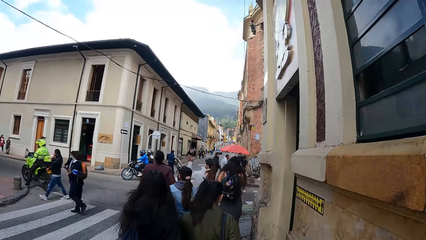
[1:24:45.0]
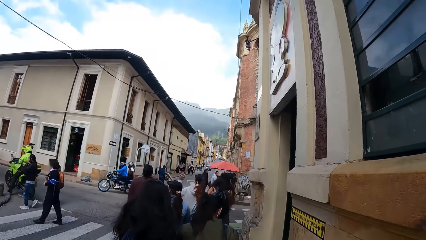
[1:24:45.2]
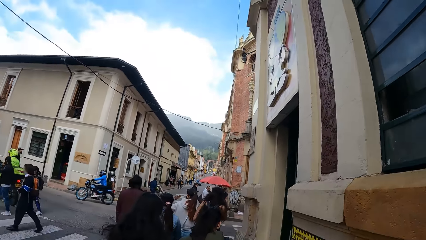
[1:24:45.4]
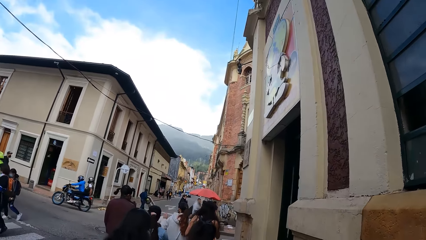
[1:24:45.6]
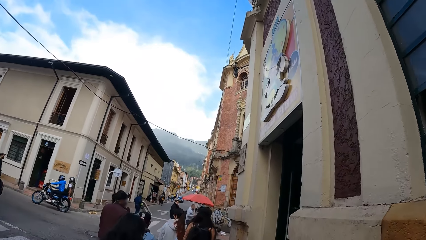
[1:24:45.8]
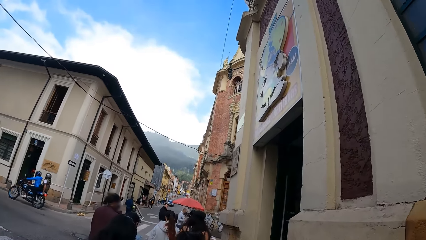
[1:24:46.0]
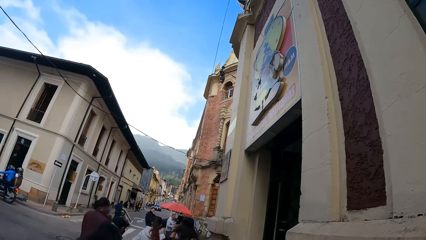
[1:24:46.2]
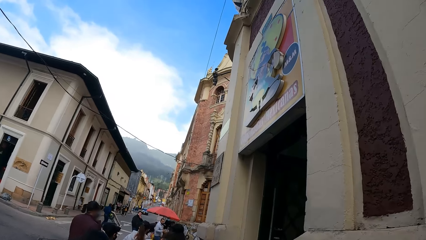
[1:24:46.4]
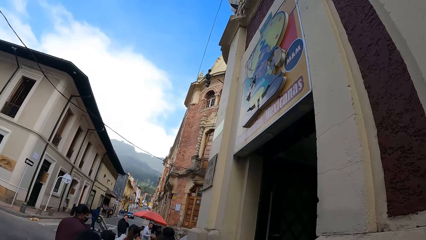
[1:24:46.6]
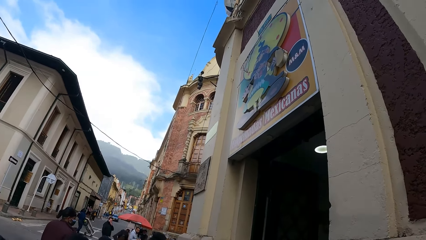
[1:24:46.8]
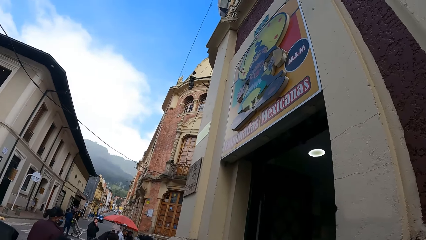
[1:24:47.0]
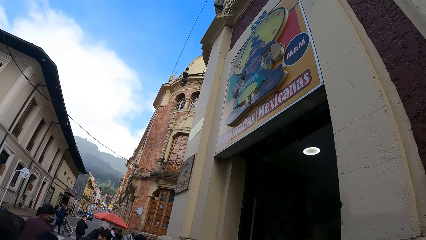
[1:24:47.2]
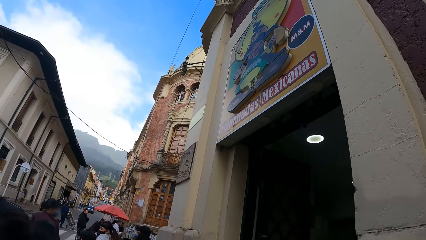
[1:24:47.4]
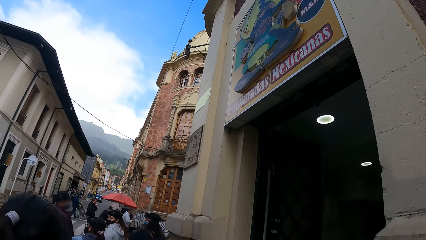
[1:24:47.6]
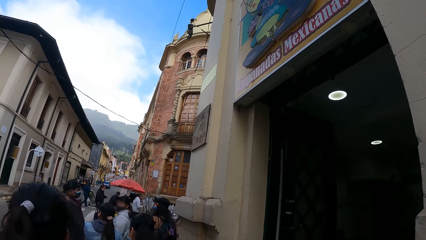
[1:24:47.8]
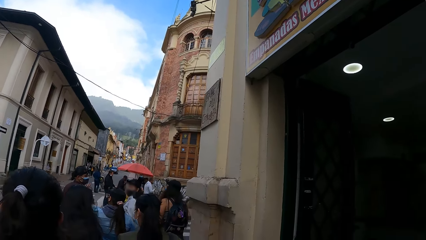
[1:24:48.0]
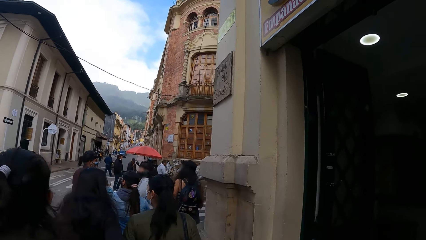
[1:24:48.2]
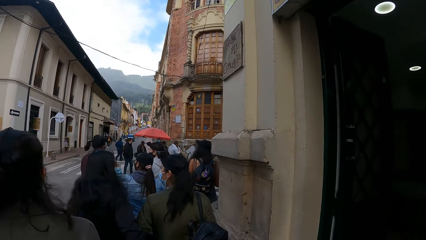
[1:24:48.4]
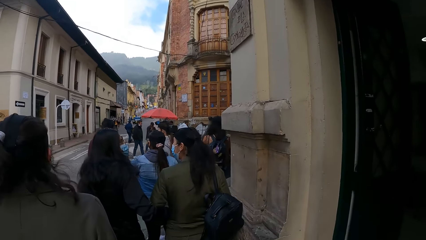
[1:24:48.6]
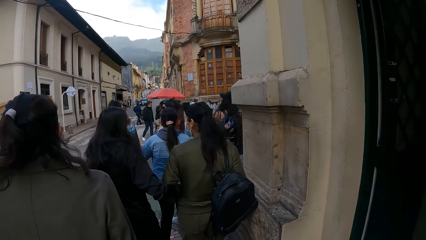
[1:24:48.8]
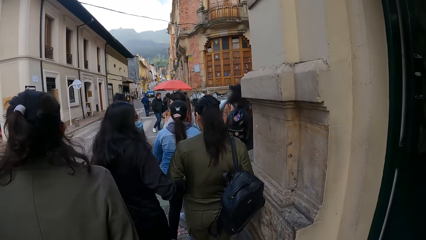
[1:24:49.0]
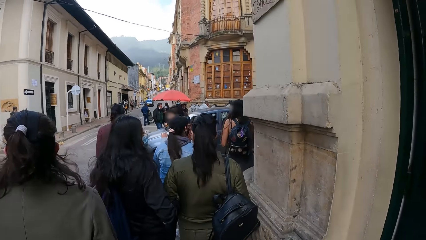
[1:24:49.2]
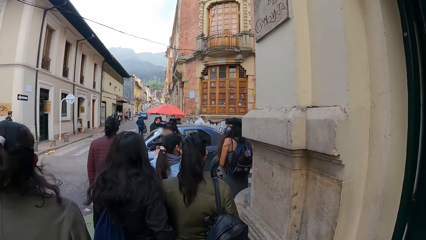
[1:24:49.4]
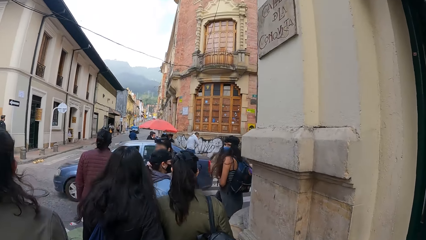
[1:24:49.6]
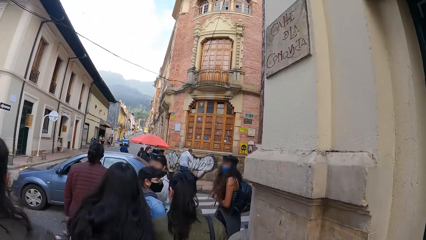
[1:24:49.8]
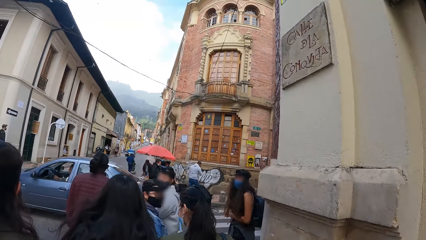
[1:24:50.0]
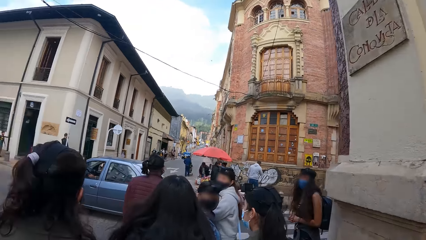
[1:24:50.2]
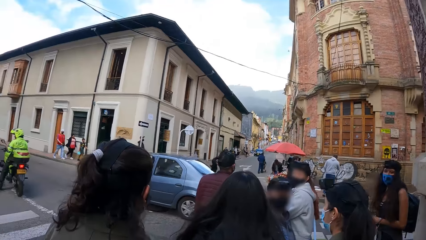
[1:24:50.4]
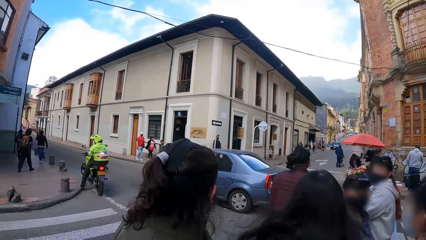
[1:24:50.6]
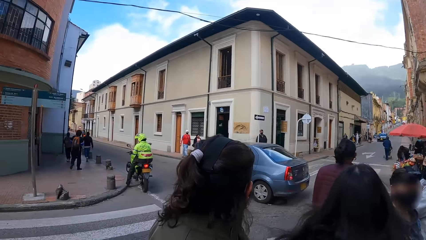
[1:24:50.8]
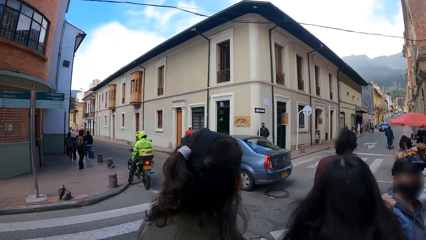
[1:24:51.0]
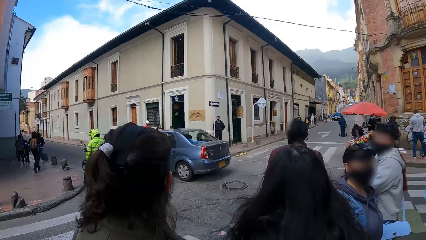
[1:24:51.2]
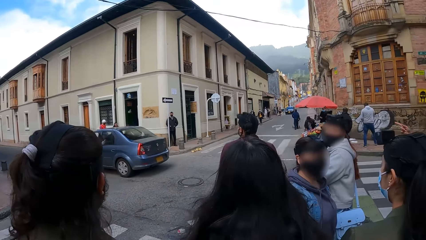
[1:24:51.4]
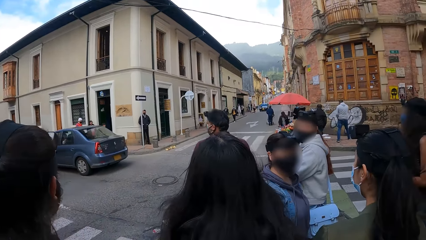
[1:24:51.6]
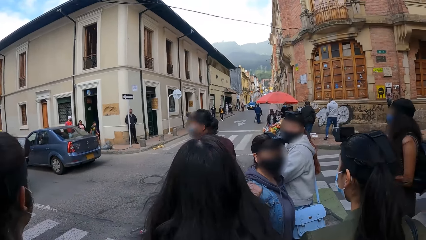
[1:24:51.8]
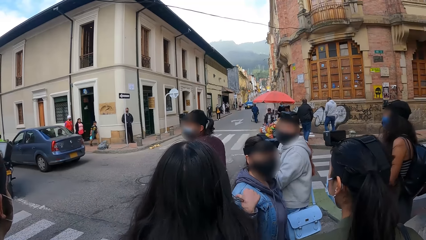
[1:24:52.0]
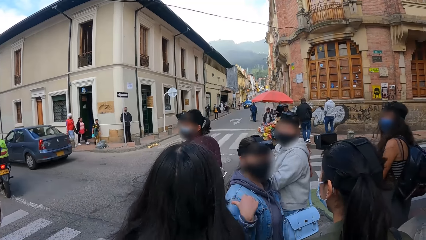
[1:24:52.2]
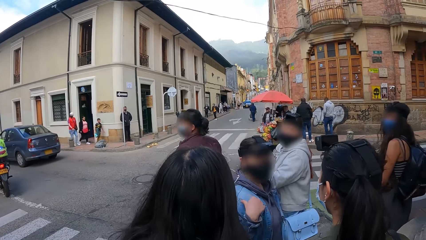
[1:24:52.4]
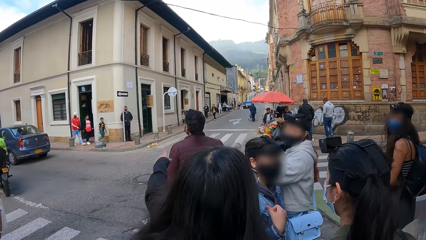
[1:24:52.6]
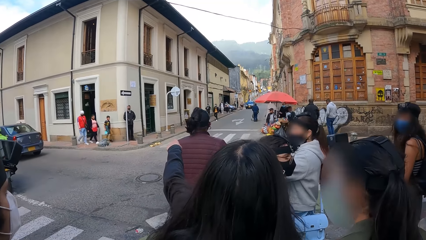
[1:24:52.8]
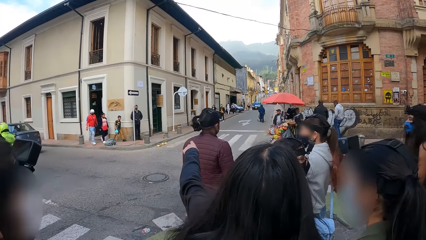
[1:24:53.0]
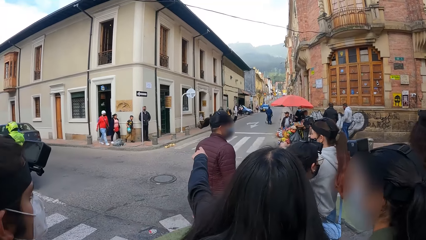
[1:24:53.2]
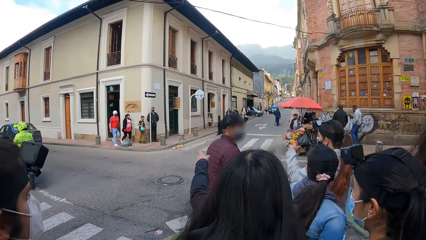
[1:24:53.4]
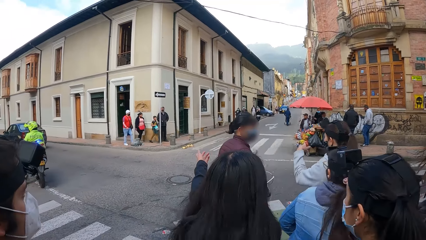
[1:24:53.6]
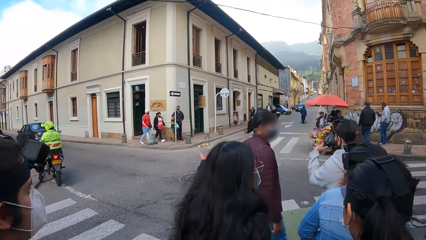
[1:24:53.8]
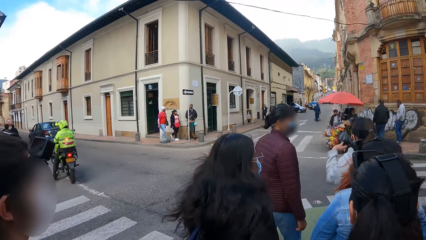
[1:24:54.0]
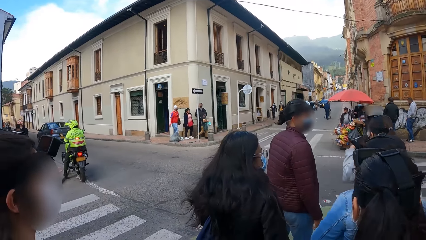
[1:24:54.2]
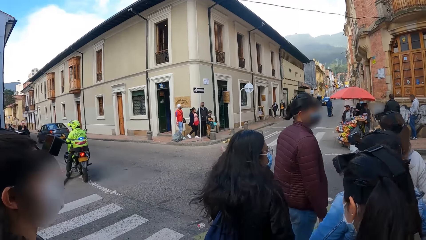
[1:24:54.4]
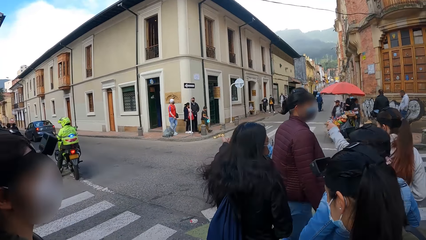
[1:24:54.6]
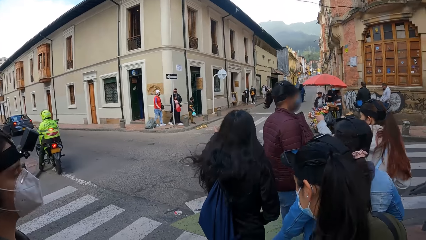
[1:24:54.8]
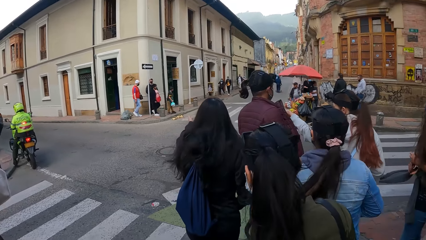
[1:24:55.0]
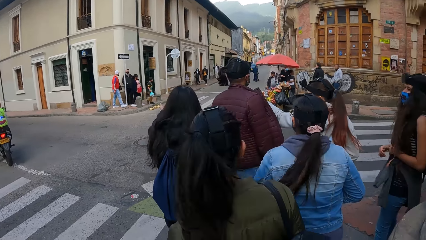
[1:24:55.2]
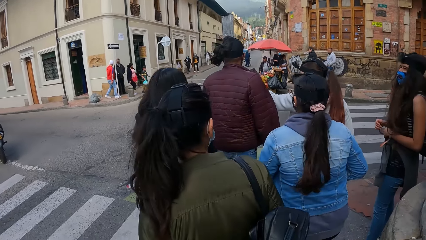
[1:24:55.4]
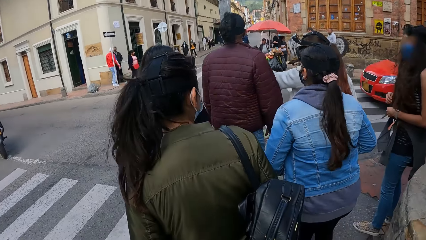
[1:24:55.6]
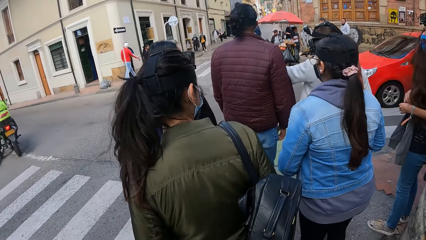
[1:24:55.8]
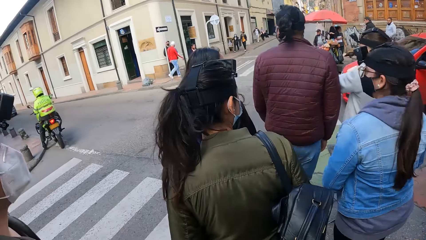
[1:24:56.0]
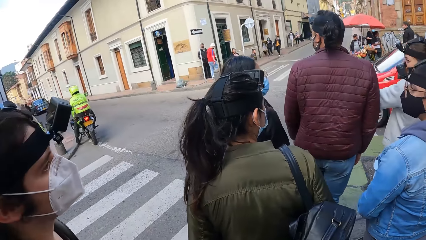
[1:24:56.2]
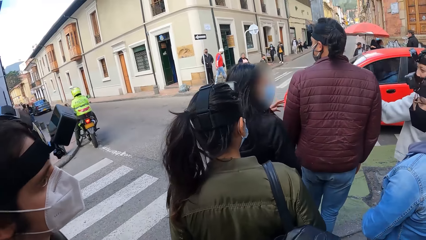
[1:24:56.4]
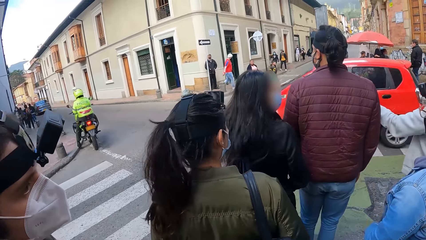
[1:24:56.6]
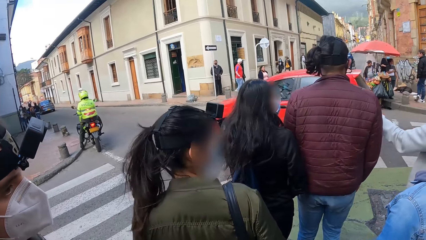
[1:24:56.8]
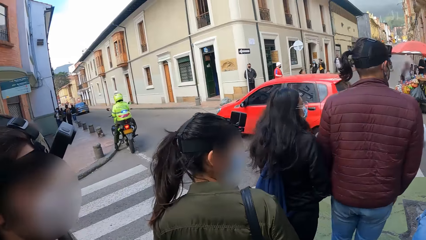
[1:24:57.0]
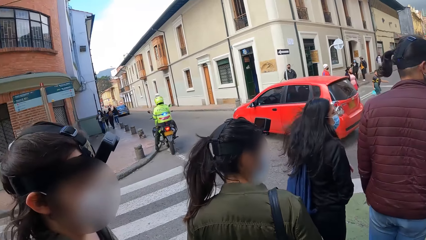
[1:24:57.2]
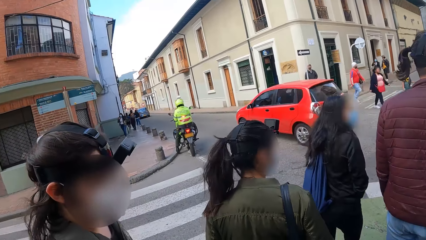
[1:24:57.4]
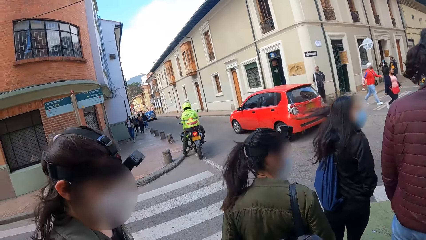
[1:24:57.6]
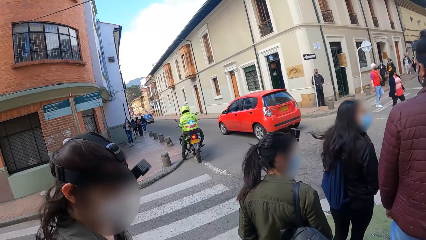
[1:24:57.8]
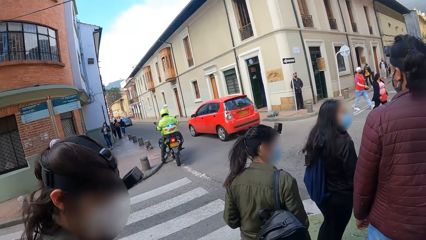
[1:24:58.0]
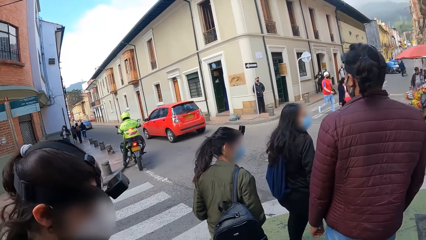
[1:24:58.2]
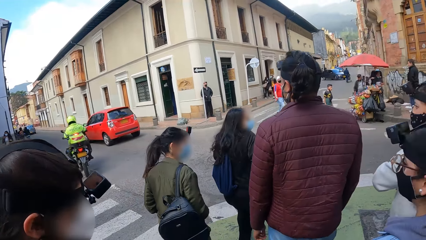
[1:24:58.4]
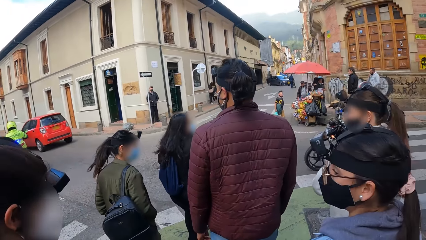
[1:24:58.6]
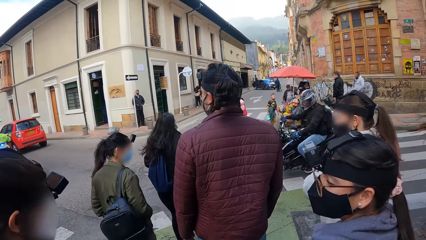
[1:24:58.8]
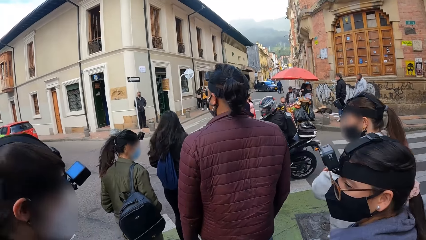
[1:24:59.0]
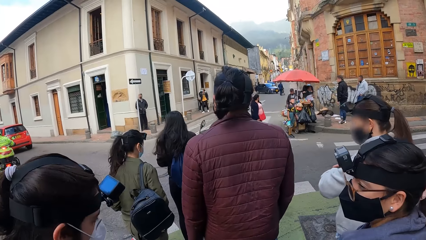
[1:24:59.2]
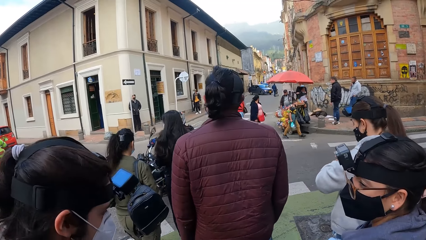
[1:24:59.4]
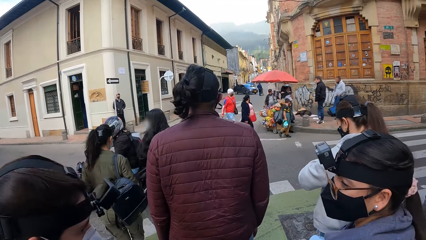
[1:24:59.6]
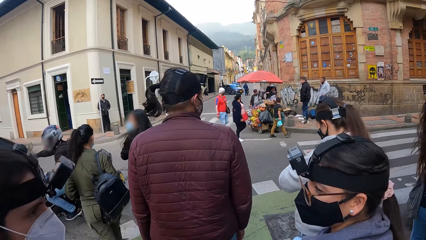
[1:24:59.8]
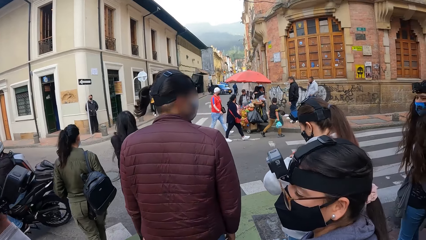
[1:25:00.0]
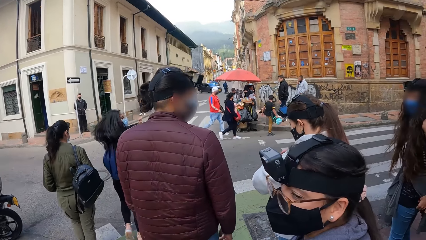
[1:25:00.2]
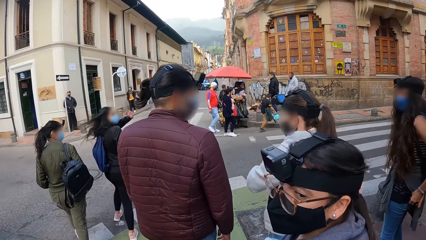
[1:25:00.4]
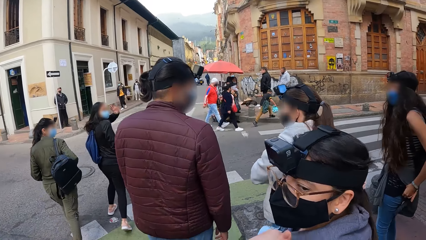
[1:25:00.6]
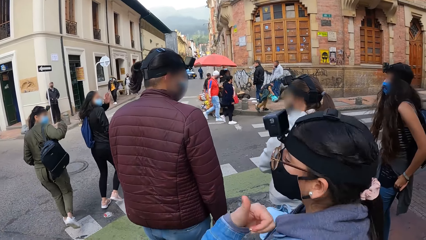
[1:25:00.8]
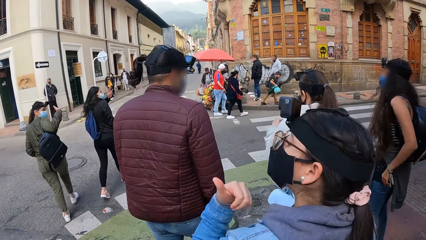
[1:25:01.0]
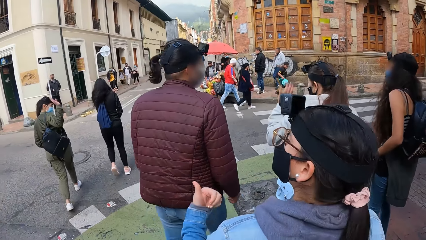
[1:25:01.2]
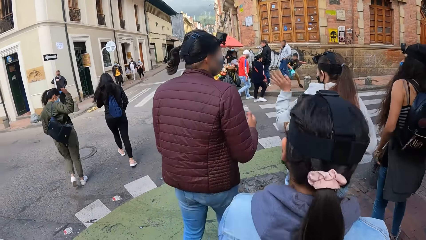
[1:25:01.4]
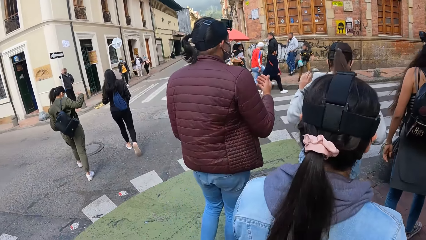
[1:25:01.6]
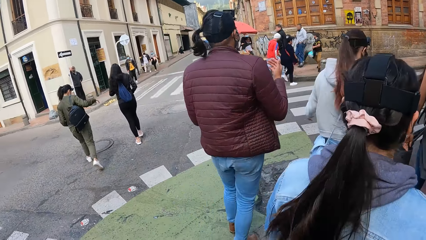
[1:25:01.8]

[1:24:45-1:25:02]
A person looks around. The camera wearer looks around. A blue car drives past the camera wearer on the road. A red car drives past the camera wearer on the road. The person dances. A motorcyclist rides past the camera wearer on the road. A woman interacts with the camera wearer and others. Another woman interacts with the camera wearer and others.
